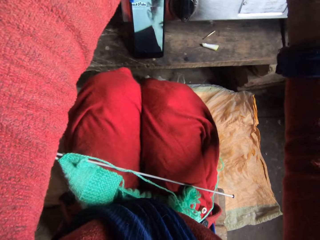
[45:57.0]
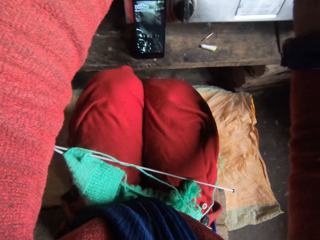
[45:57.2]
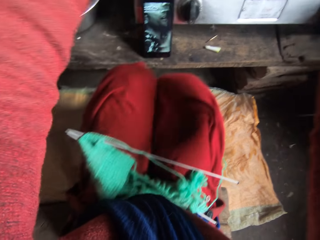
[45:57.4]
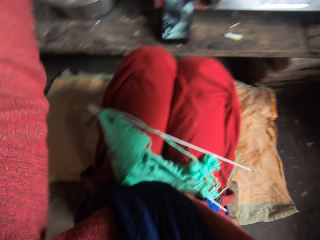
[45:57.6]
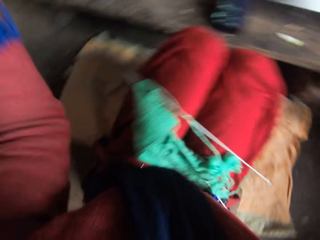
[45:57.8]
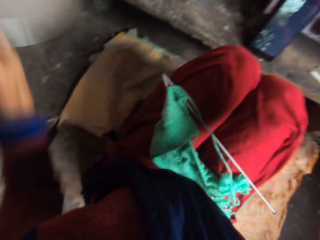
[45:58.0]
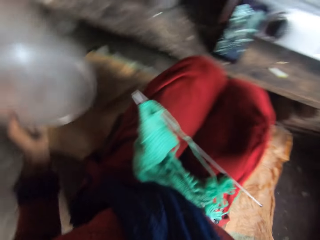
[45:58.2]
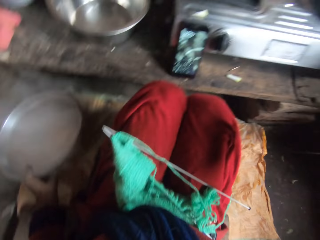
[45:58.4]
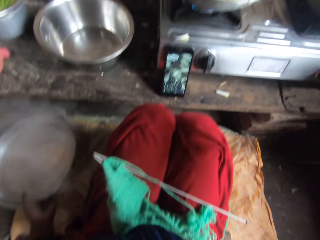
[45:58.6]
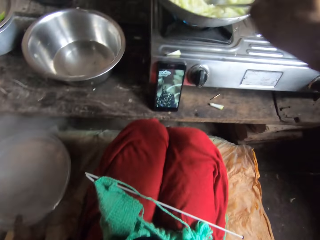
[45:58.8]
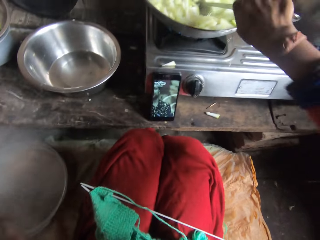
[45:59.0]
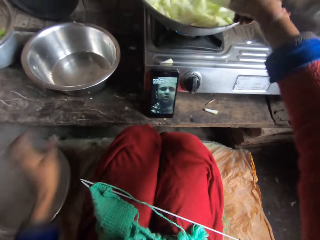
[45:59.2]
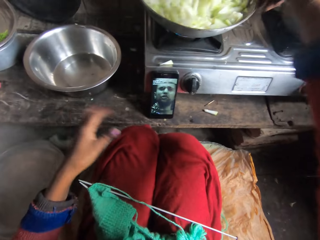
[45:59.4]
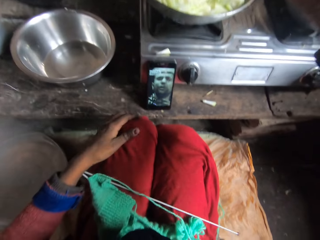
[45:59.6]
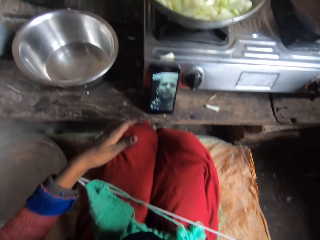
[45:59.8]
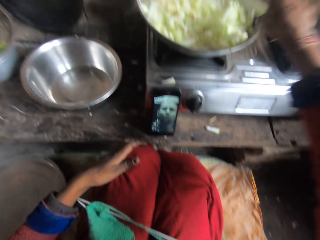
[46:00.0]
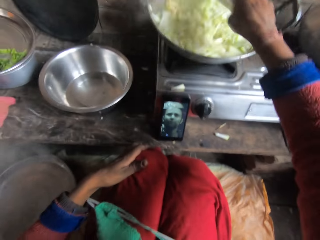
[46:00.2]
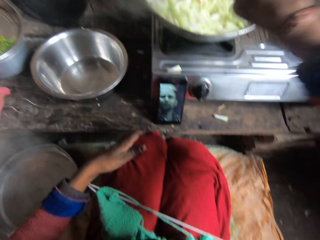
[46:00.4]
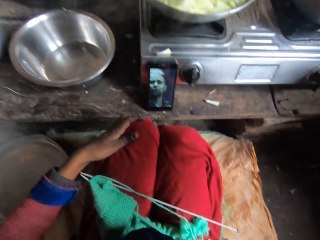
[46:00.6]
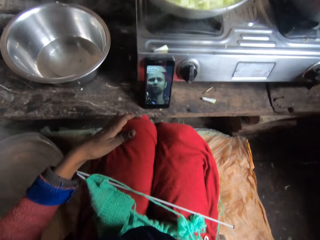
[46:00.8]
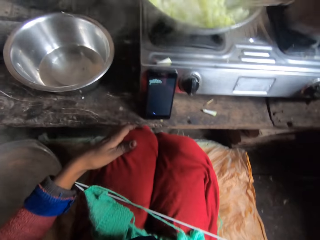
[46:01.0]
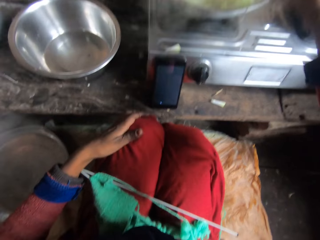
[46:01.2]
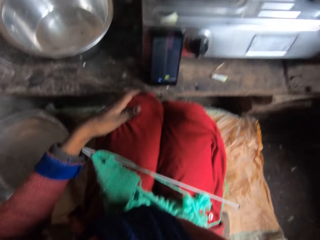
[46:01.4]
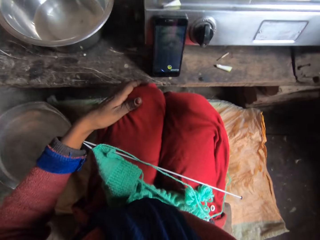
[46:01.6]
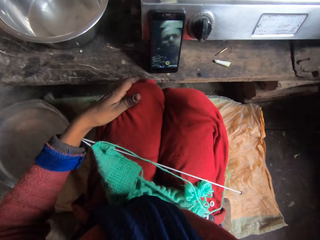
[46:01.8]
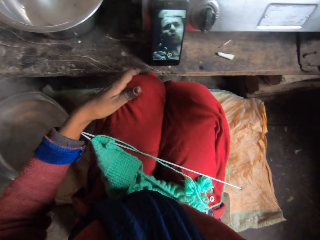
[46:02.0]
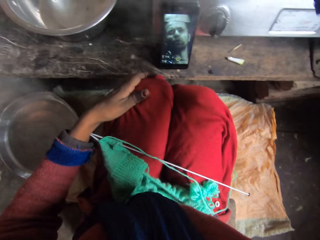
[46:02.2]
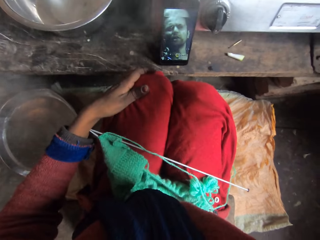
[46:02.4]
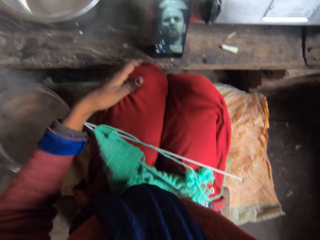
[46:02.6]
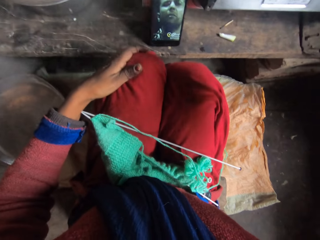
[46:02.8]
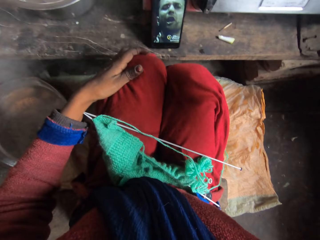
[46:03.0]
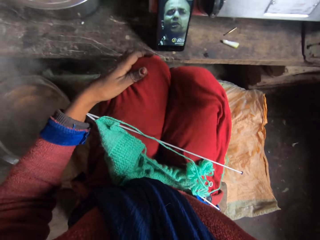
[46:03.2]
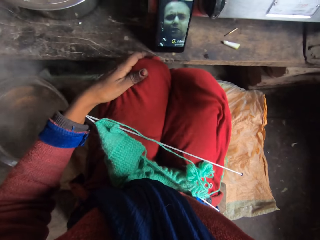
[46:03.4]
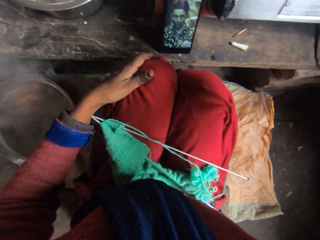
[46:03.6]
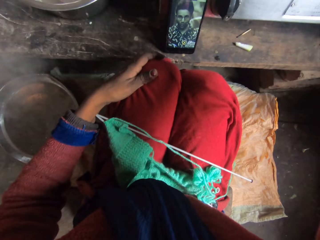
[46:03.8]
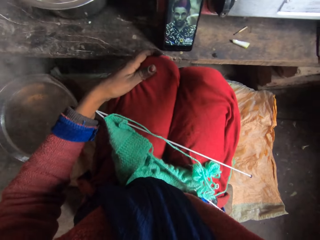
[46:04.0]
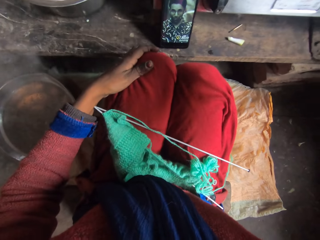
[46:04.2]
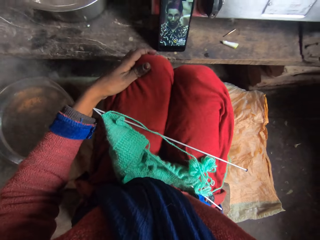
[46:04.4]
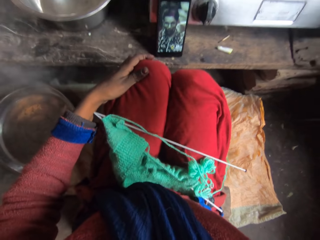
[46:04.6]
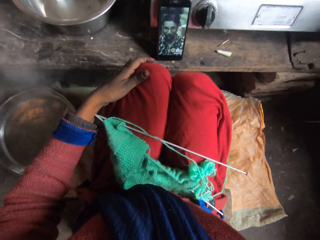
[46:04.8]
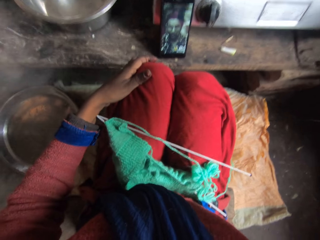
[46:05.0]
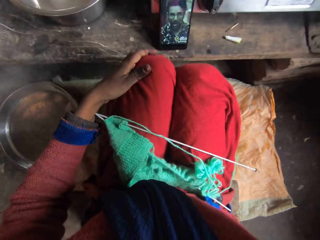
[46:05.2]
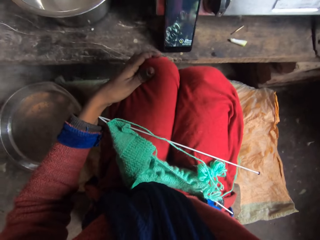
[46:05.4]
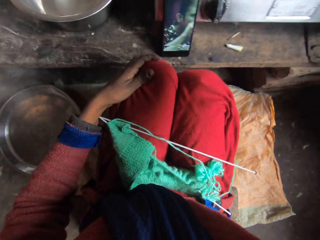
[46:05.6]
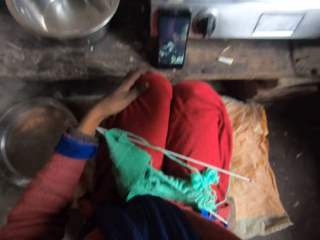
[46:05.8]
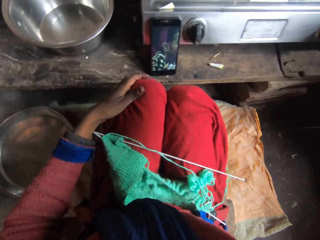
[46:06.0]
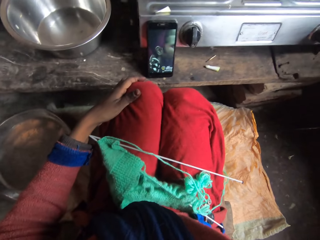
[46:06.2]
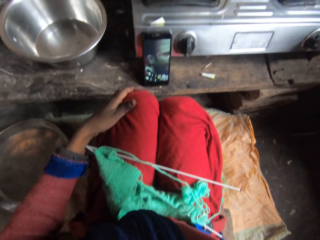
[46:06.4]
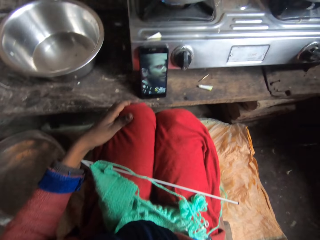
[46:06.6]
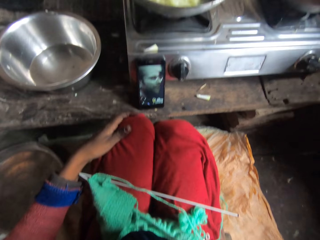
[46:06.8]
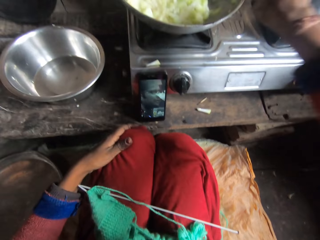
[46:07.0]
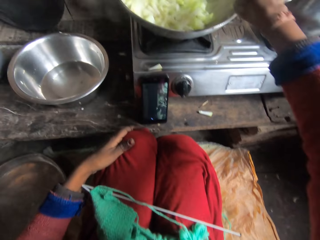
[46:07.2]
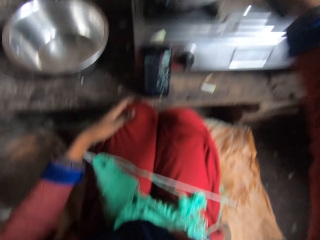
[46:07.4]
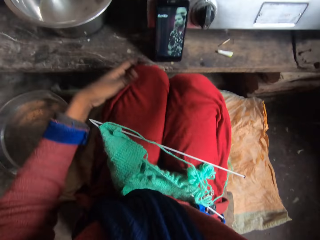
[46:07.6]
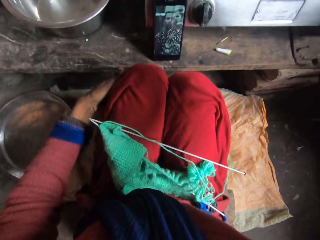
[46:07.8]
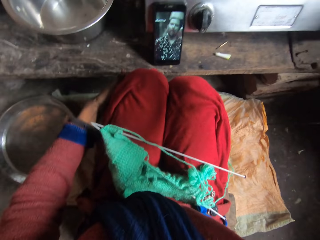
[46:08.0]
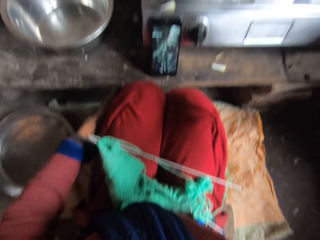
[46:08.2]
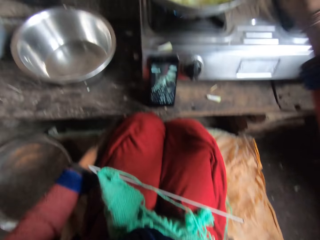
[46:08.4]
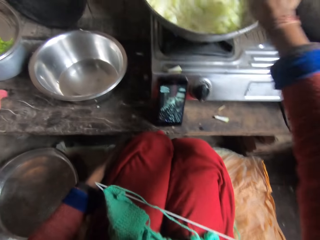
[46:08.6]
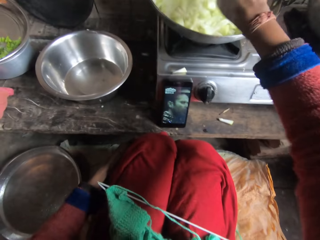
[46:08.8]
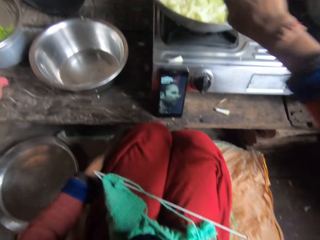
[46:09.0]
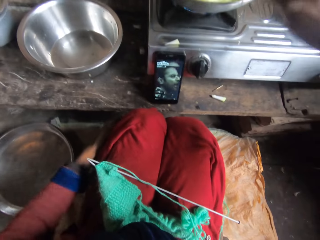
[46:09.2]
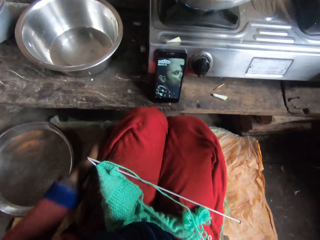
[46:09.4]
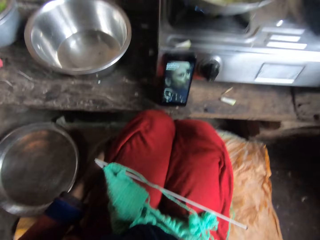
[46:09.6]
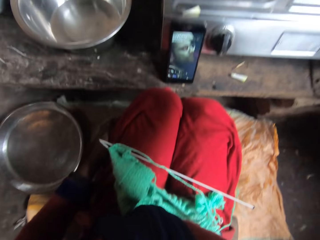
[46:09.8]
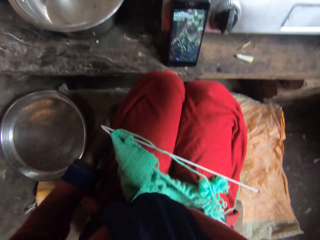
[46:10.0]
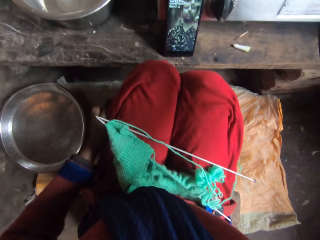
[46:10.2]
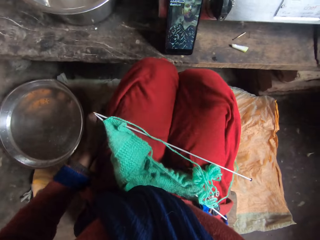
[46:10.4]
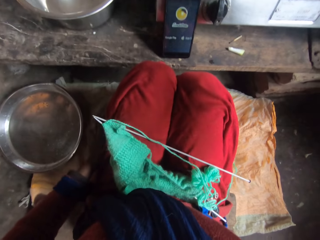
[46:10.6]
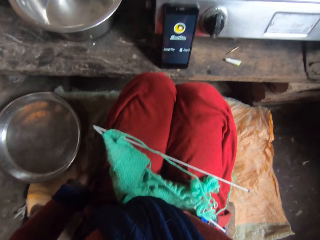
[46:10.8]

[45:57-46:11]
The camera wearer removes the lid of the pot with her left hand. She drops the lid on the floor with her left hand. She stirs the vegetables in the pot with the spoon in her right hand. She places her left hand on her left knee. She rubs her left leg with her left hand.

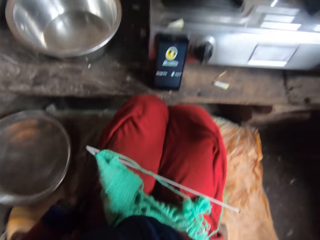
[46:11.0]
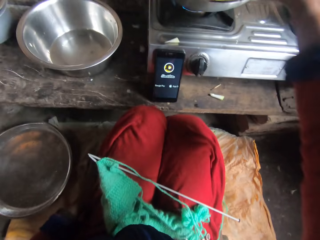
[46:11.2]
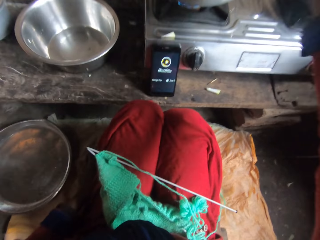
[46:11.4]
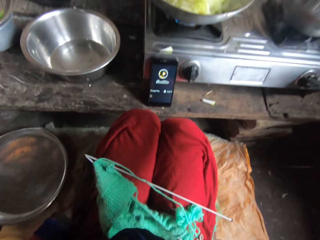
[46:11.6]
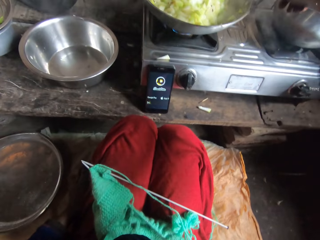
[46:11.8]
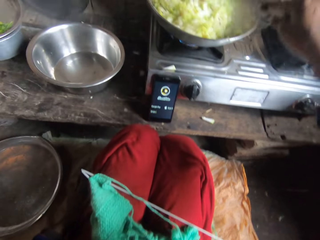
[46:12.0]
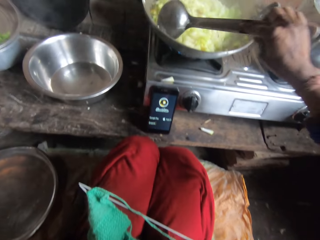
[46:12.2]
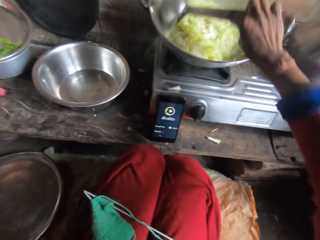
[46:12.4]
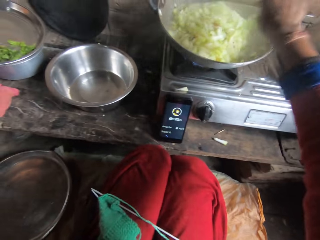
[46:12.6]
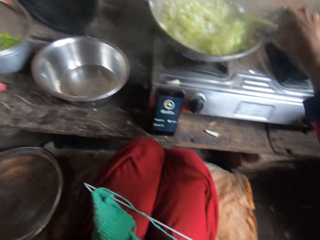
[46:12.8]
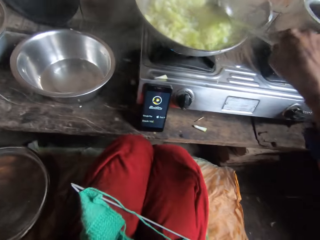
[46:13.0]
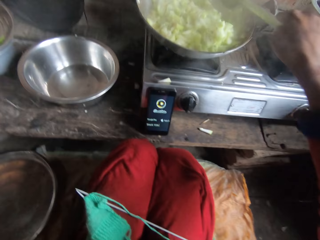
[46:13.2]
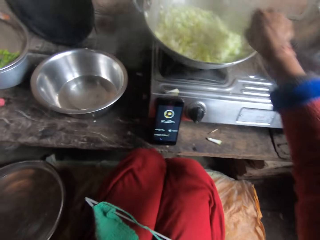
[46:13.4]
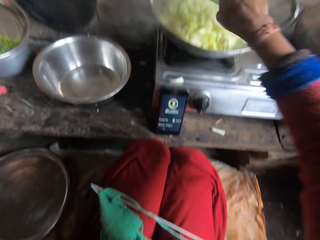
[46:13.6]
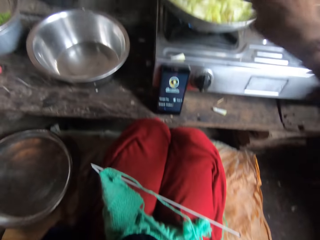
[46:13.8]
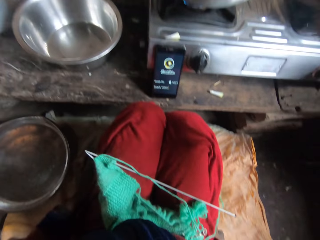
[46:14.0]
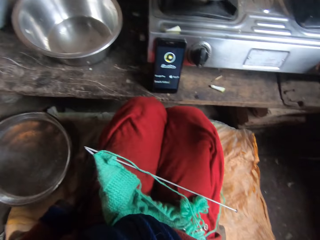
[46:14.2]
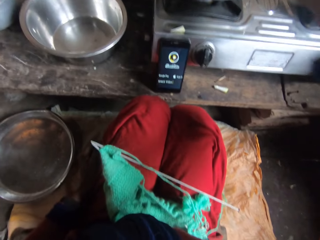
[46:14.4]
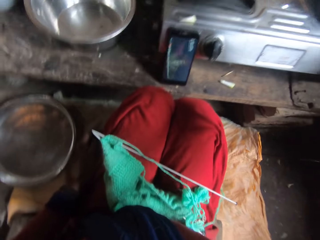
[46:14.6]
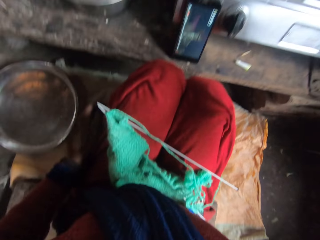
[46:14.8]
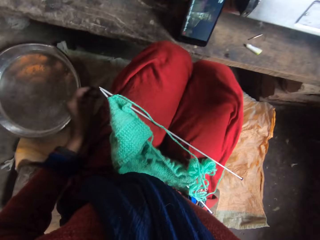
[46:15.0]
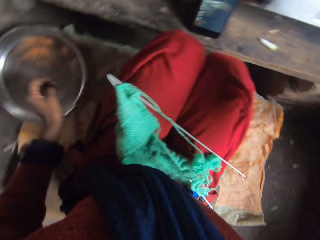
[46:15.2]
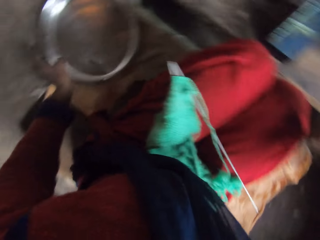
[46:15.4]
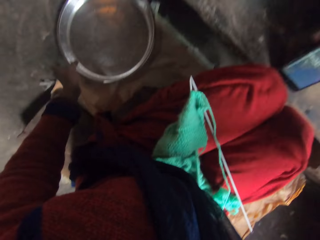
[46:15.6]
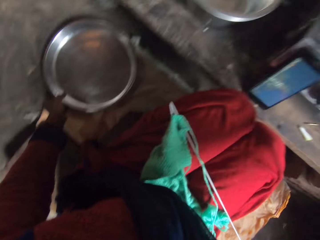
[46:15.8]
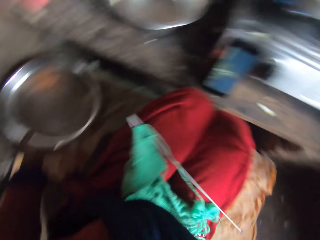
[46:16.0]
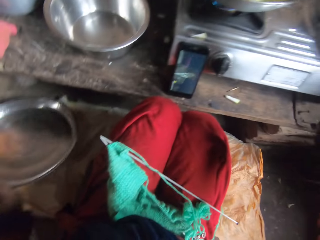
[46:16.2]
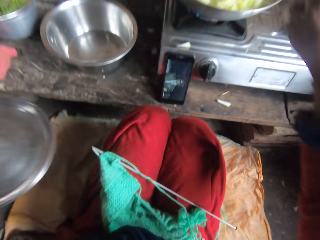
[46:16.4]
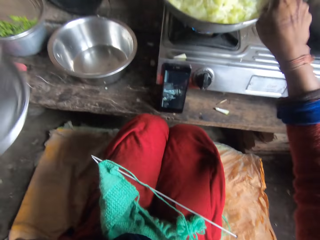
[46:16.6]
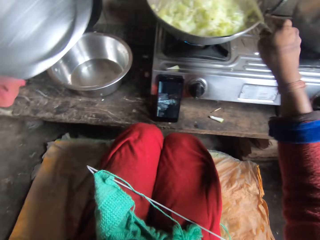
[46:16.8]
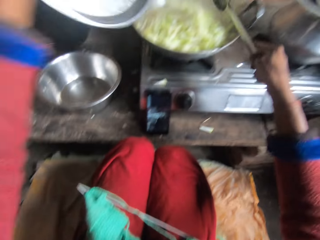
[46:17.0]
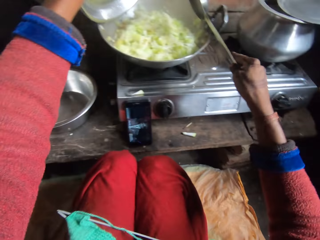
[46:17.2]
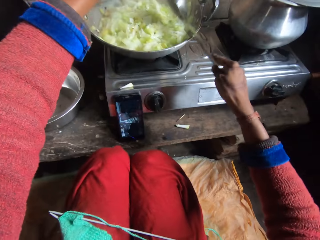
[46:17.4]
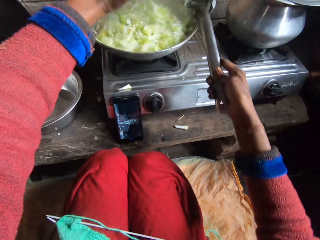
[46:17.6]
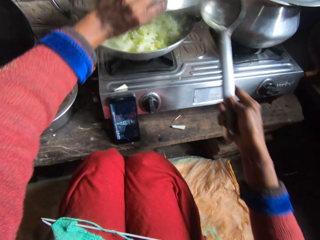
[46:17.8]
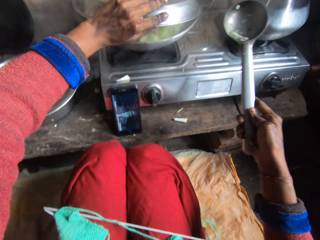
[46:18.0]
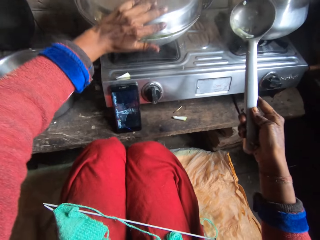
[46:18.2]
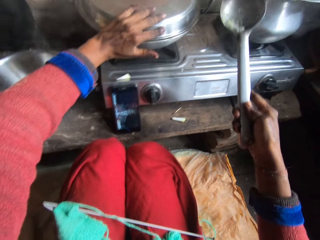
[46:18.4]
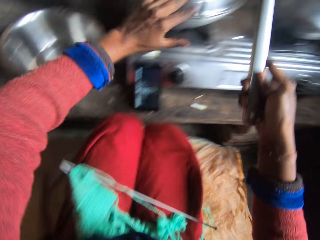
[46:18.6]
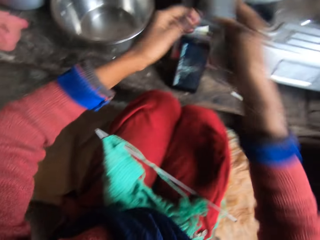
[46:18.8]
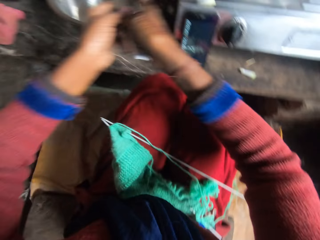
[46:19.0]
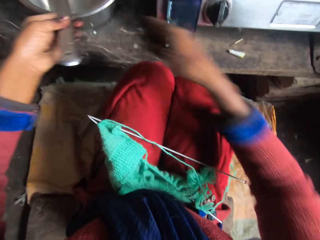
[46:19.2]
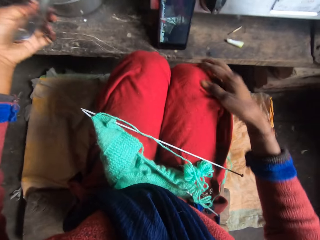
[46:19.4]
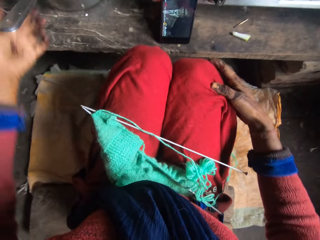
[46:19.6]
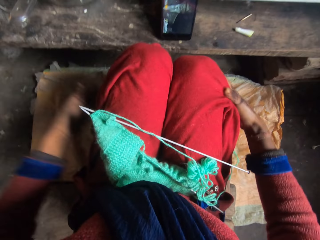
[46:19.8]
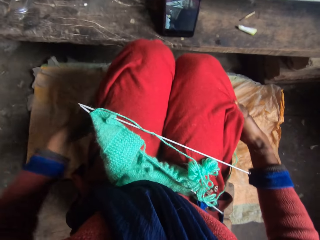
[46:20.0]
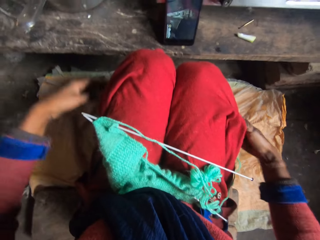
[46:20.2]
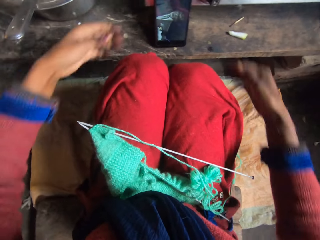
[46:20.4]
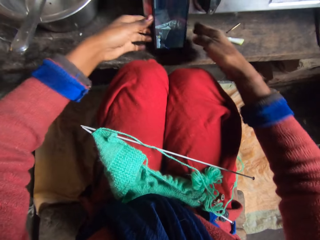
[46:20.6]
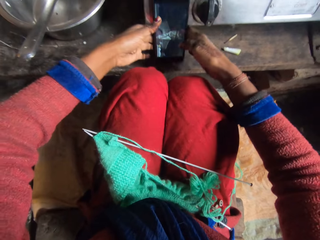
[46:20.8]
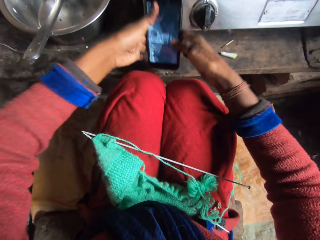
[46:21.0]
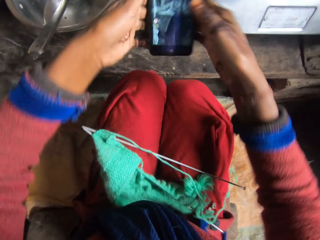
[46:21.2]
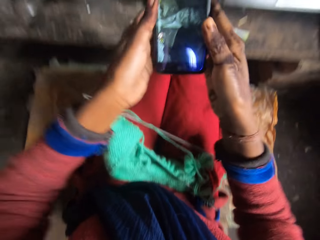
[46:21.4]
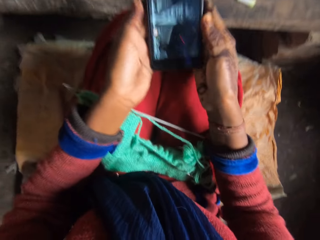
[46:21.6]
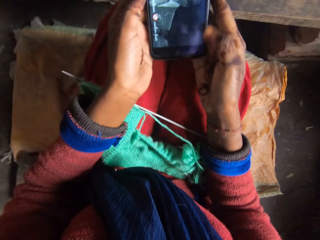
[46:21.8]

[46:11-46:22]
The camera wearer picks up the lid of the pot from the floor with her left hand. She covers the pot with the lid in her left hand. She hits the spoon in her right hand on the edge of the pot. She passes the spoon to her left hand. She drops the spoon into a bowl on the table with her left hand. She cleans her hands on her cloth. She picks up a phone from the table with both hands. She rests her arms on her lap.
